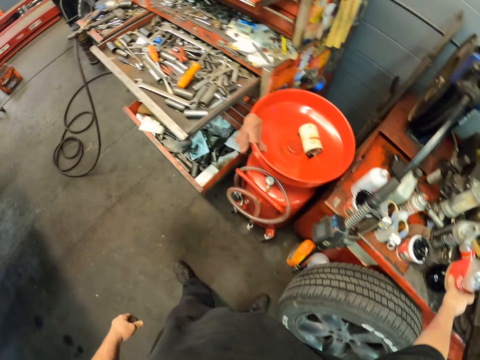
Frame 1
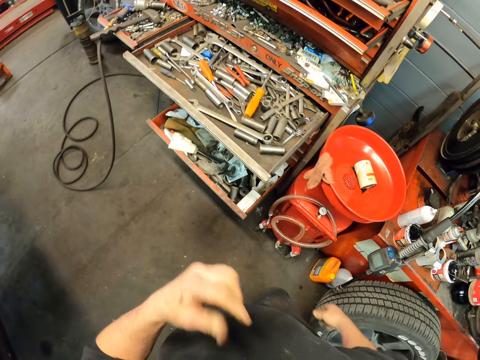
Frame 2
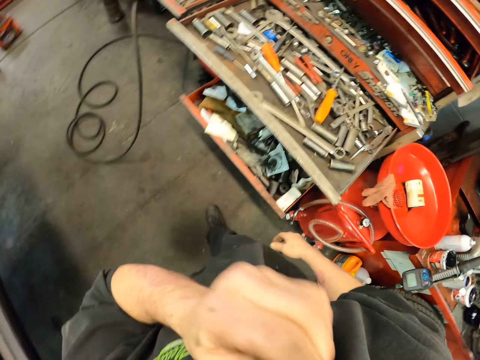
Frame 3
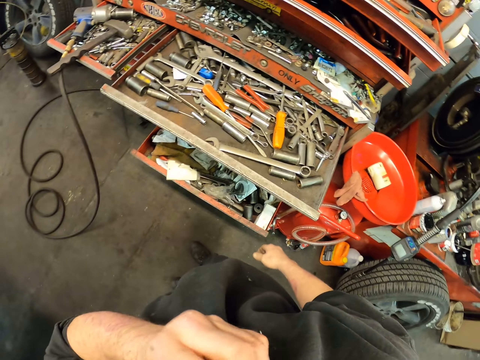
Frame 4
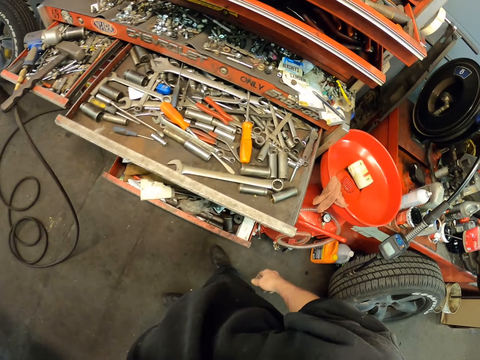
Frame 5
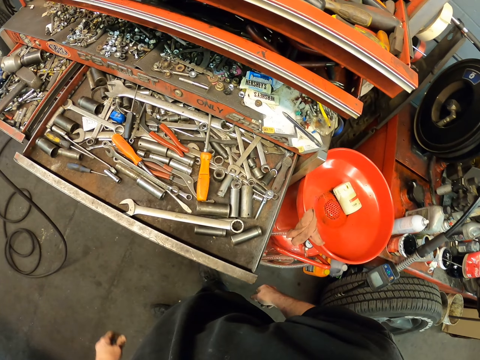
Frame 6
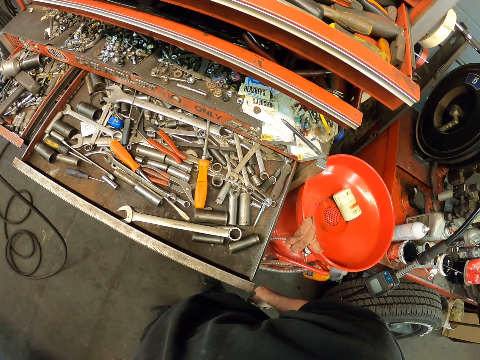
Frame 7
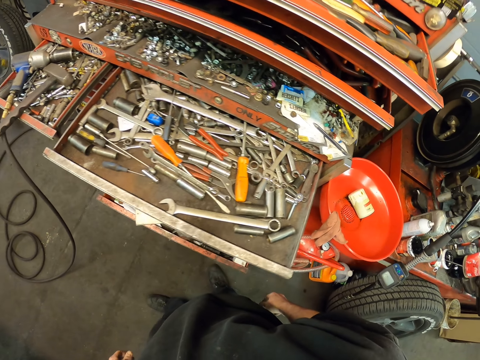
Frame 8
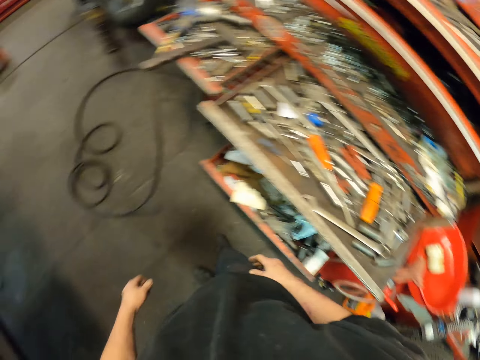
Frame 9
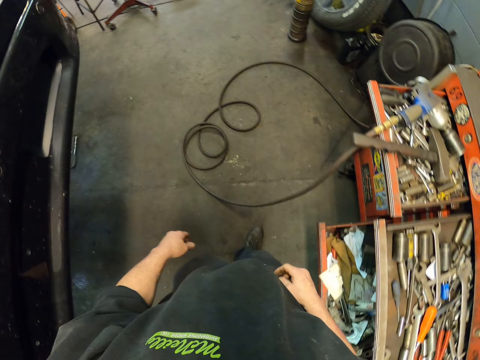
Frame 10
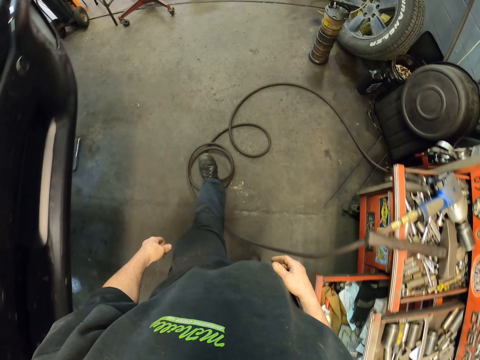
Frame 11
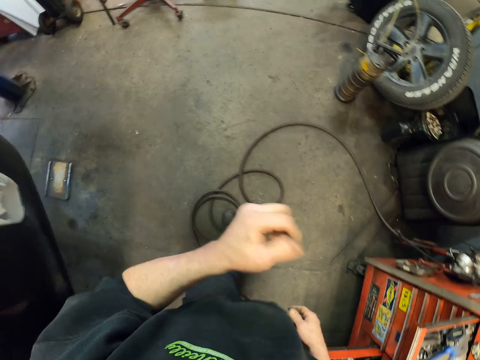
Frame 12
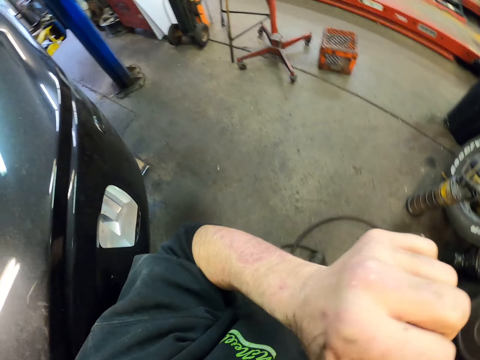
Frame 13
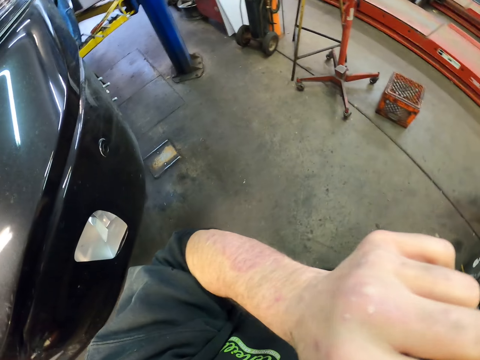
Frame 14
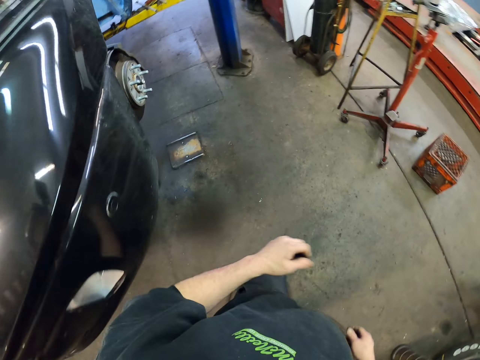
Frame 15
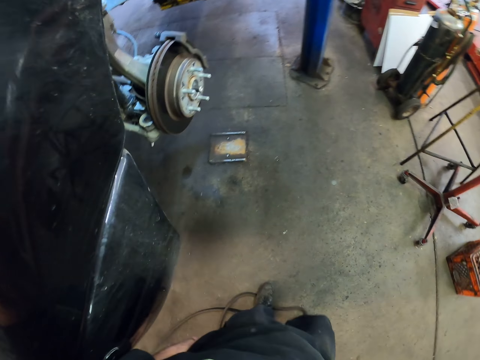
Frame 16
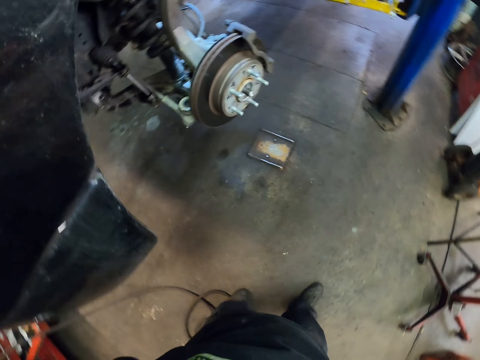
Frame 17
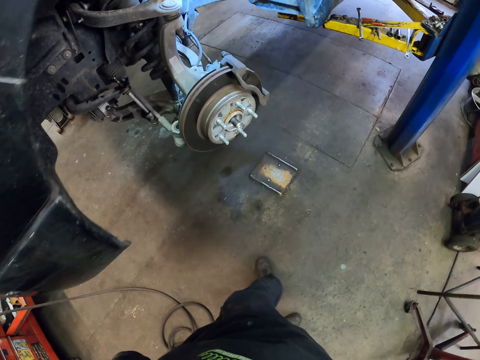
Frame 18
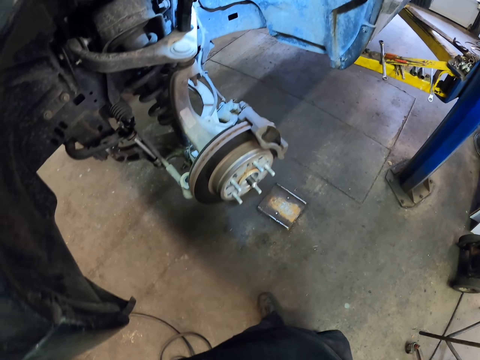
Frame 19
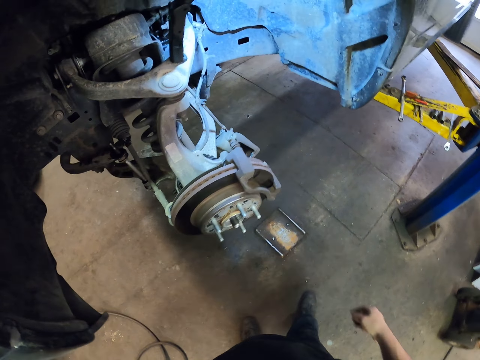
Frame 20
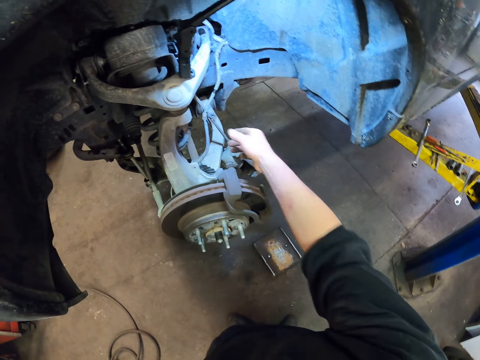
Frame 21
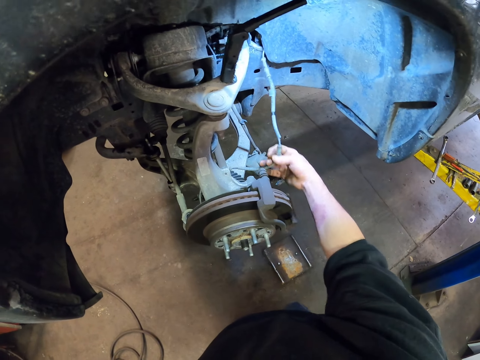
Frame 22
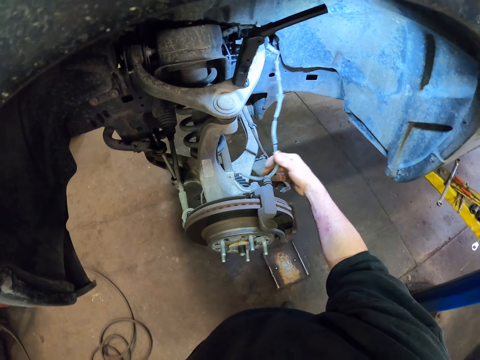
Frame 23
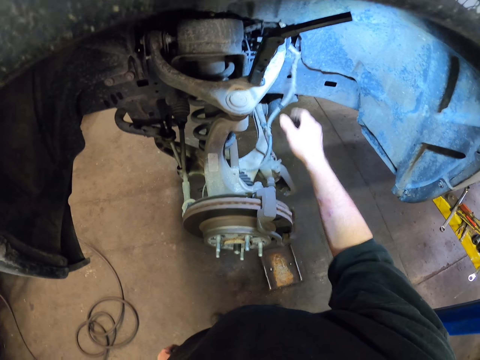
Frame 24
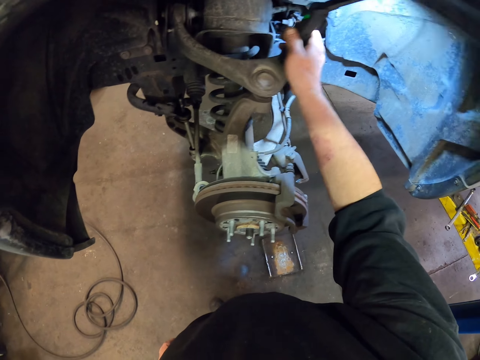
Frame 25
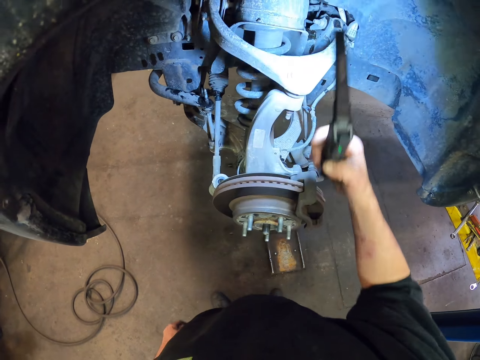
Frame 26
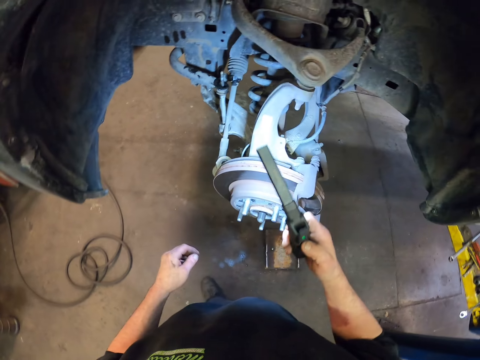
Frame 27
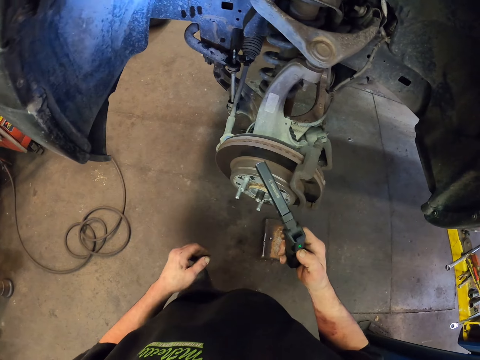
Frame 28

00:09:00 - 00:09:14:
The camera wearer puts the bottle on the table. They make some steps. They wipe the face. They walk around the garage. They touch the wire cable and shake the cables. They pick up a torch light.

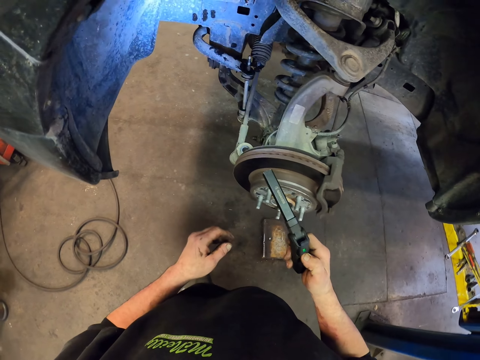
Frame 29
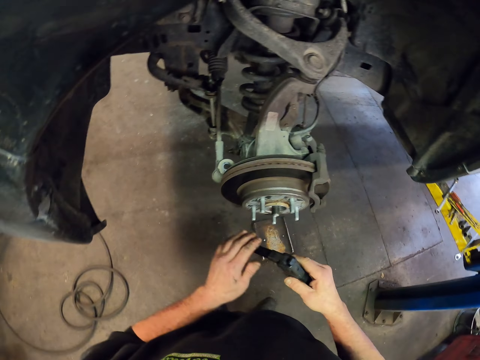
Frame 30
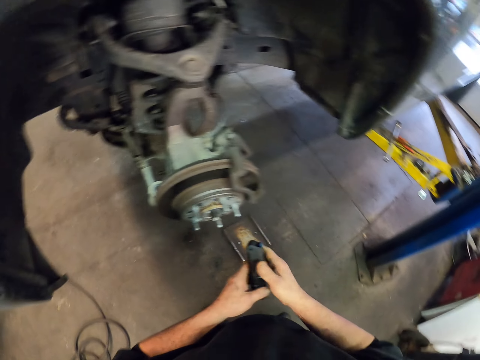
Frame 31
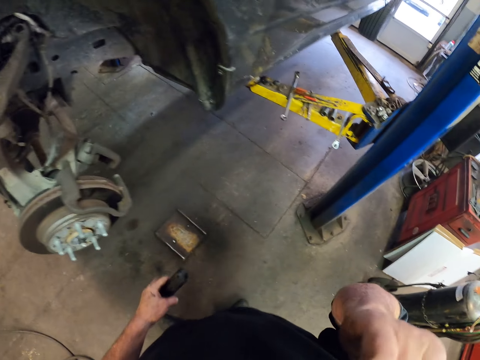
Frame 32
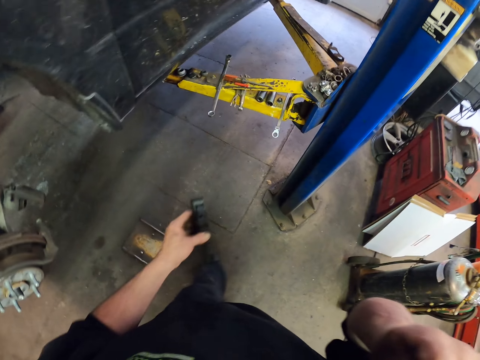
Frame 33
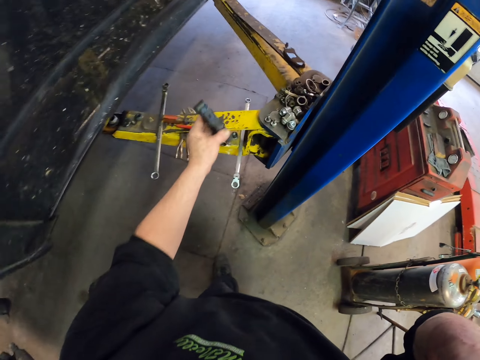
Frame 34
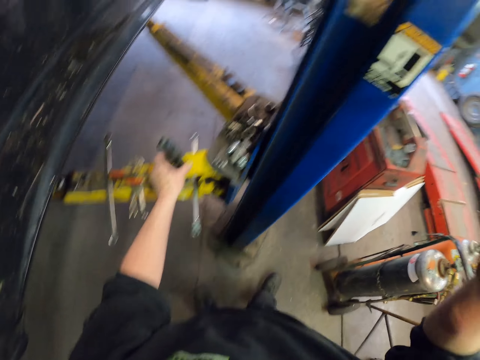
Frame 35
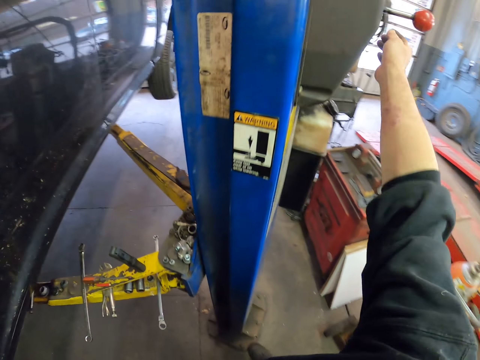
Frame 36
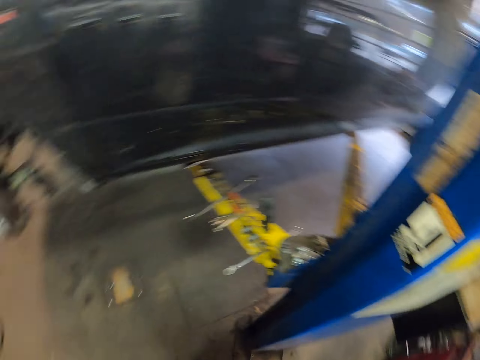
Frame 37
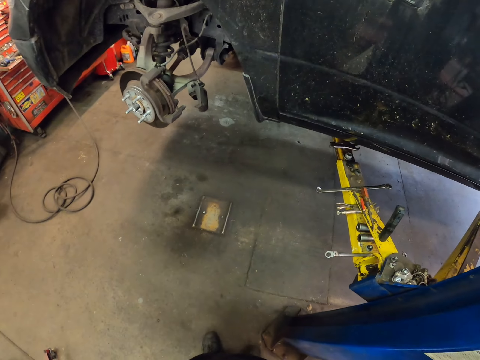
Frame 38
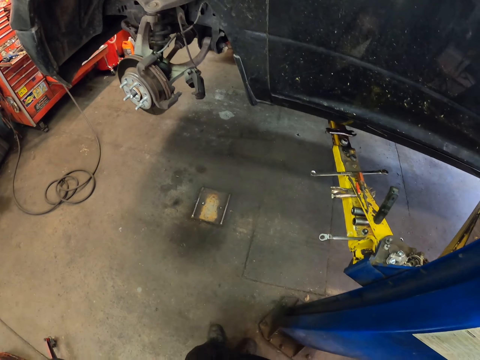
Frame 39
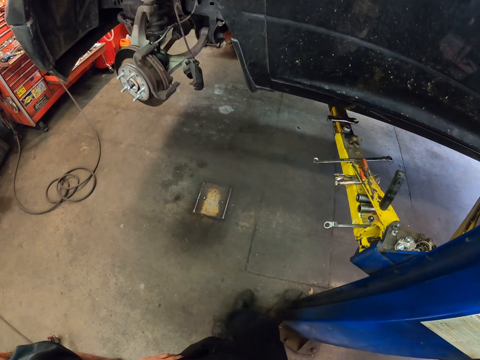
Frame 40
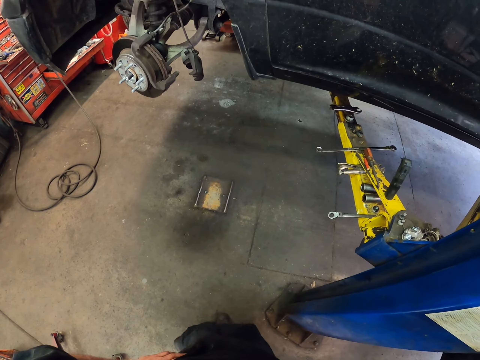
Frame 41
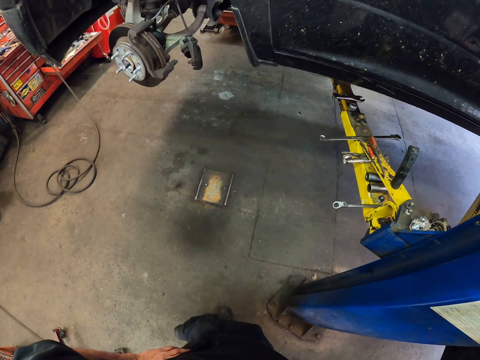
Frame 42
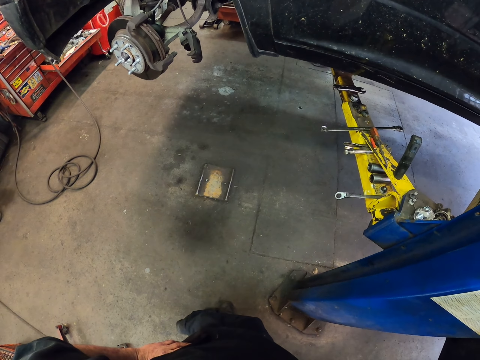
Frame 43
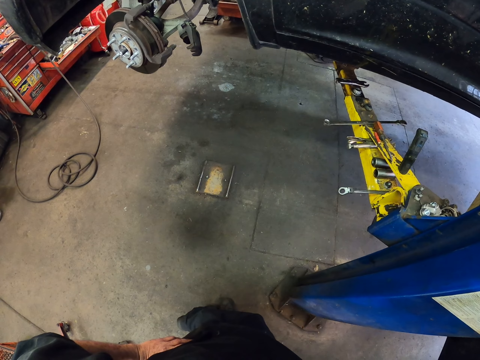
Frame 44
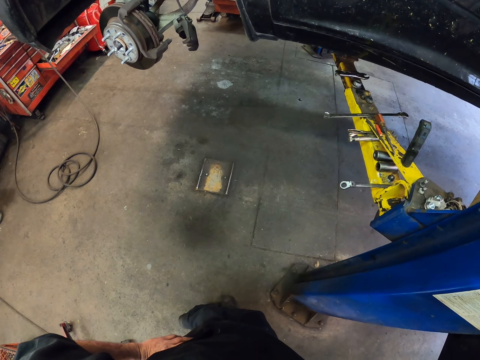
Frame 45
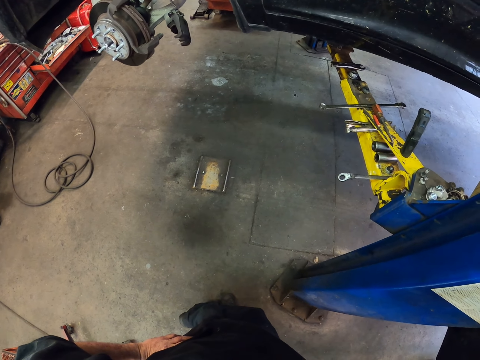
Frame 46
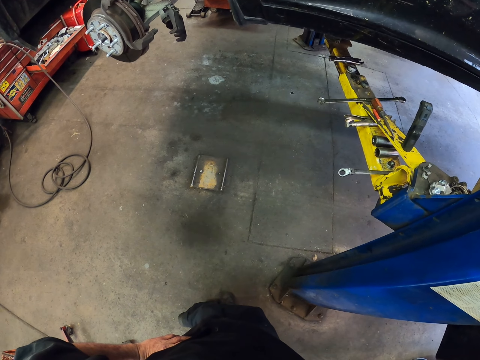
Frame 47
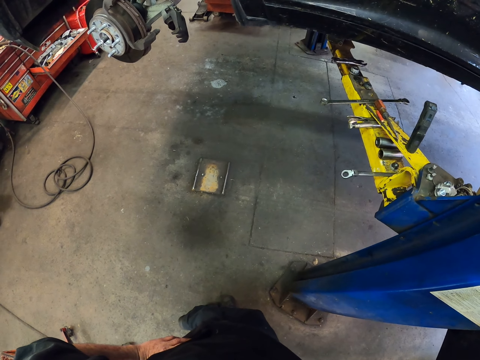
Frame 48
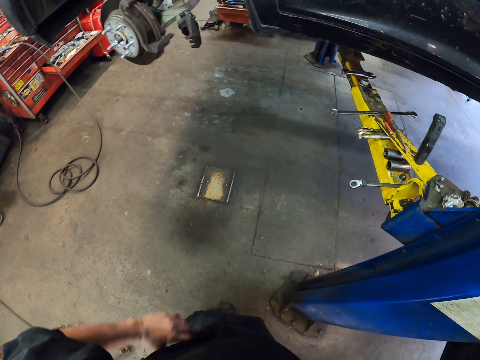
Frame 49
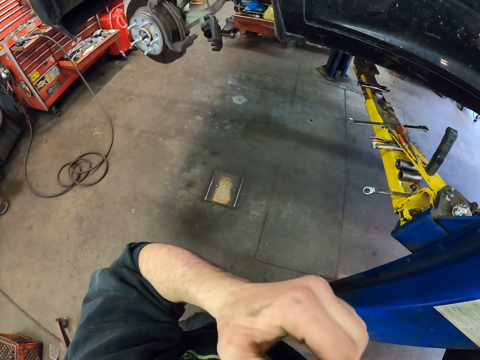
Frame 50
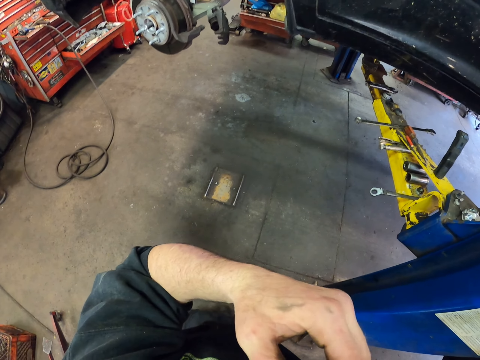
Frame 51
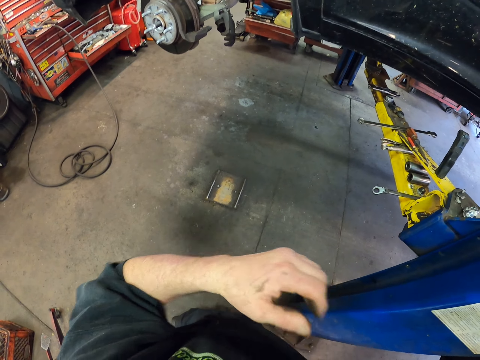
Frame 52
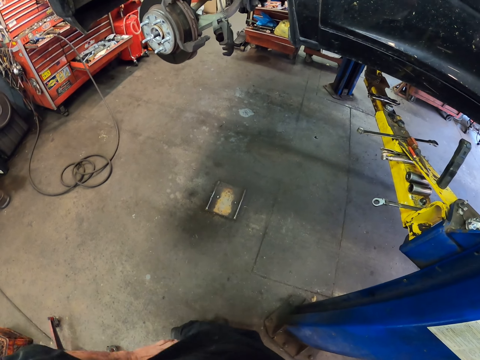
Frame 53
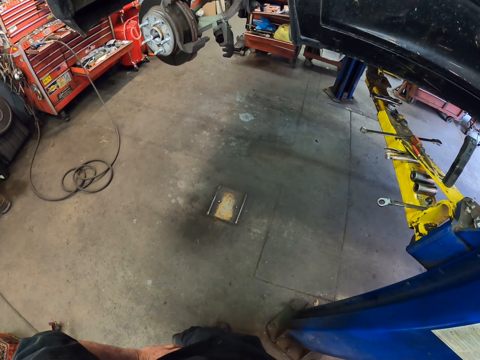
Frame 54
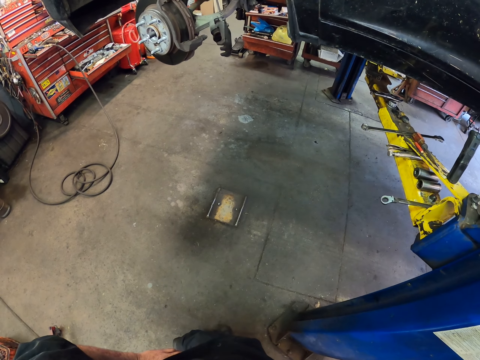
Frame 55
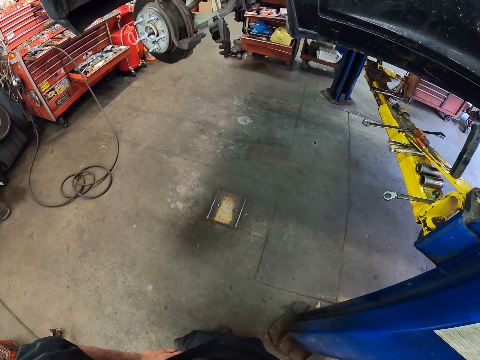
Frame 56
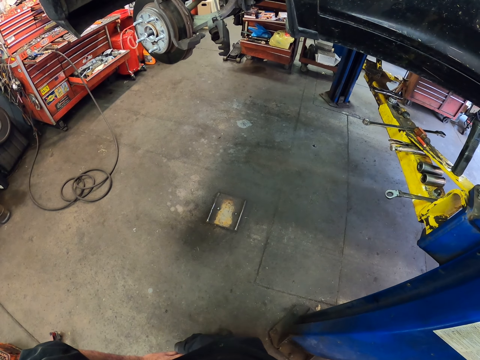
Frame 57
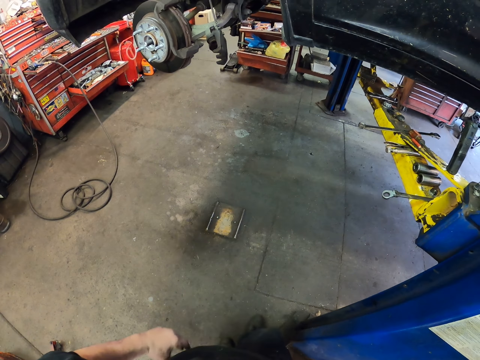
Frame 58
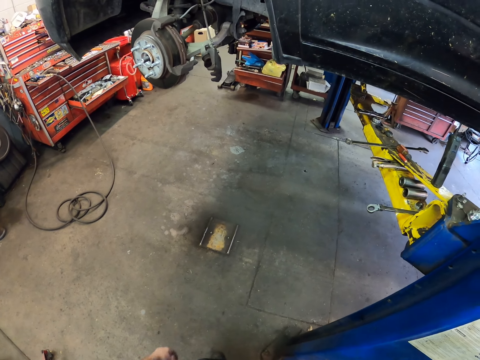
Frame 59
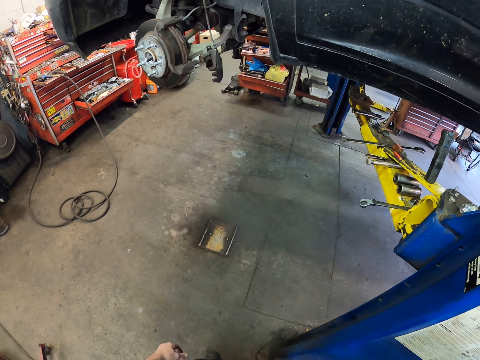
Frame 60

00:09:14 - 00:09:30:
The camera wearer turns off the spotlight. He folds a torch. He wipes the face with his hand on his way towards the car lifter. He drops the torch on the car lifter. He stands beside the car lifter. He looks around. He wipes the face with his hand. He stares round the car. He raises a vehicle on the garage stand.
